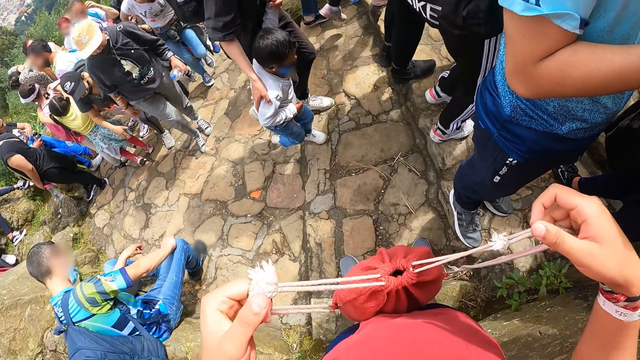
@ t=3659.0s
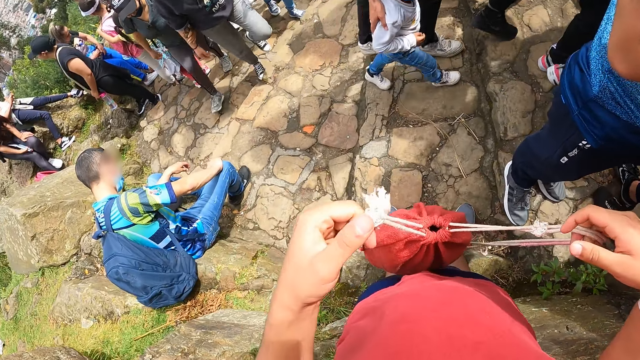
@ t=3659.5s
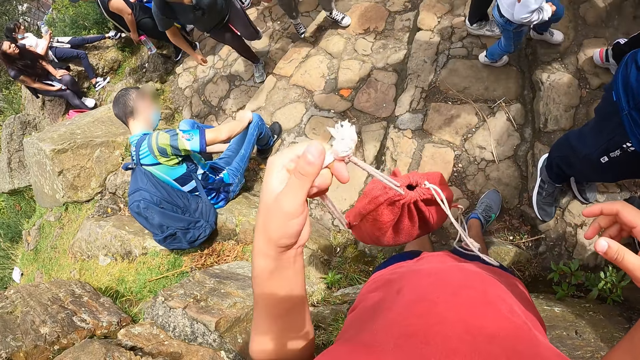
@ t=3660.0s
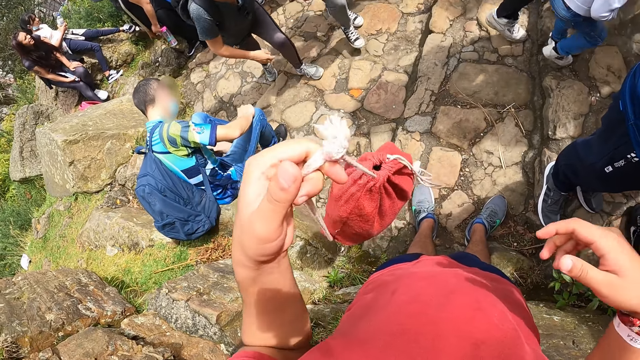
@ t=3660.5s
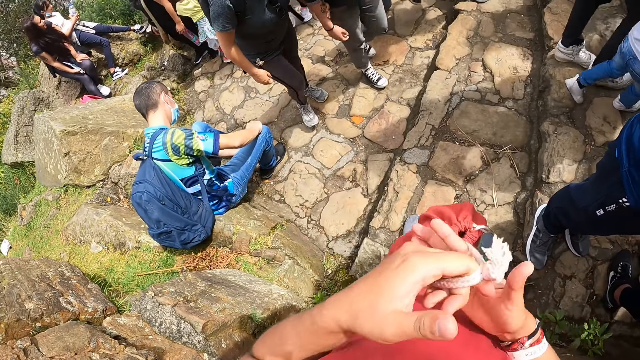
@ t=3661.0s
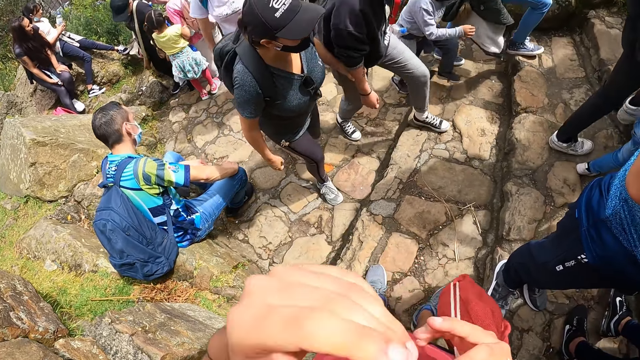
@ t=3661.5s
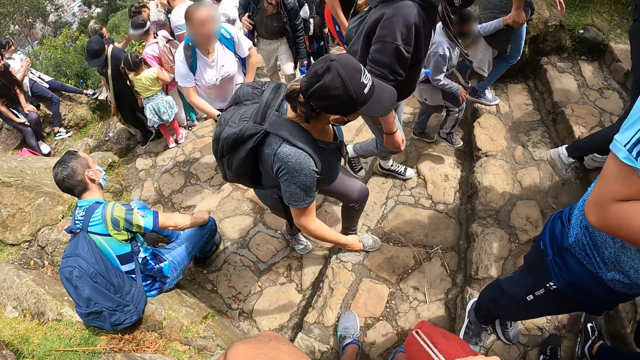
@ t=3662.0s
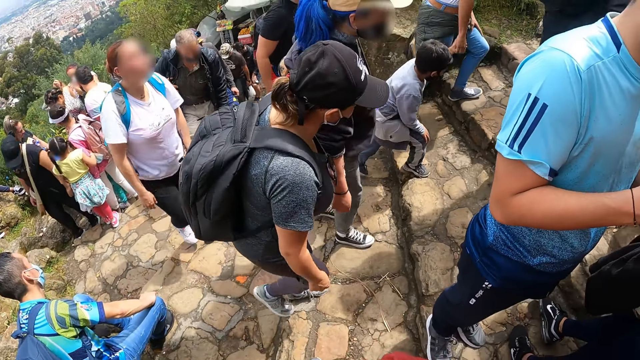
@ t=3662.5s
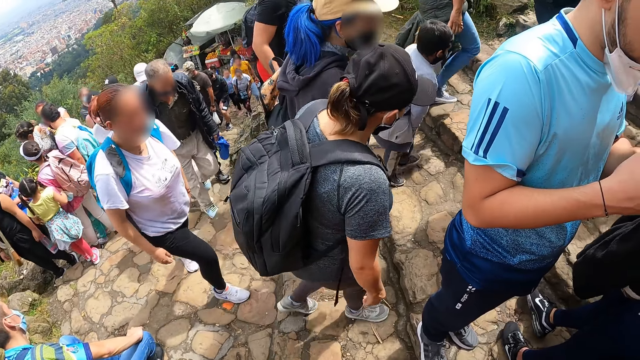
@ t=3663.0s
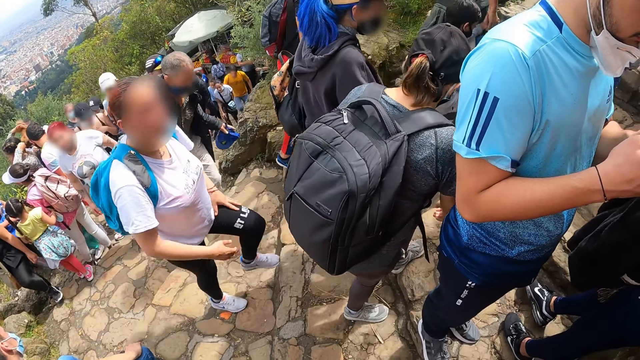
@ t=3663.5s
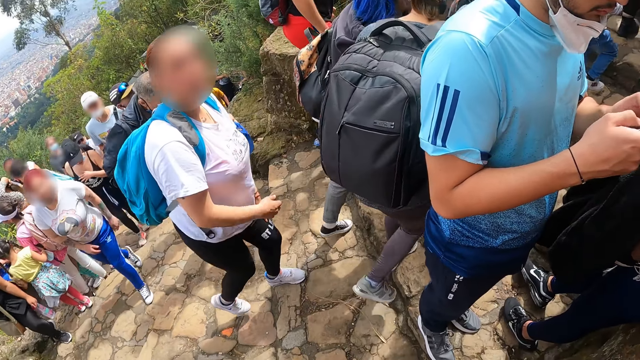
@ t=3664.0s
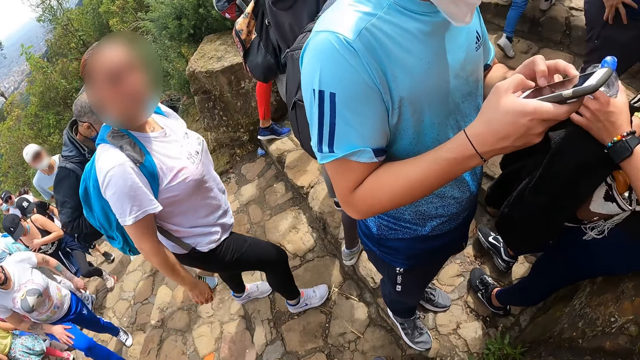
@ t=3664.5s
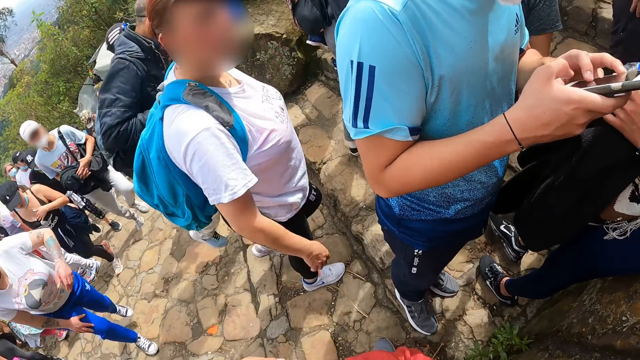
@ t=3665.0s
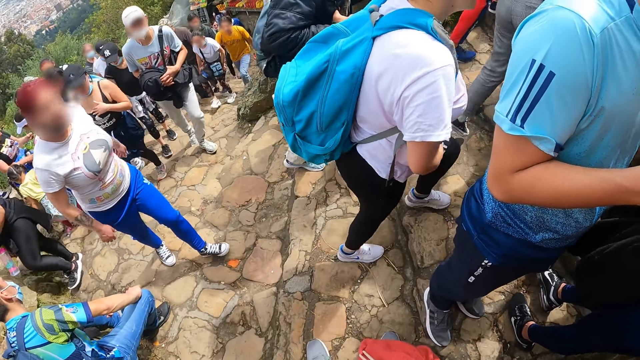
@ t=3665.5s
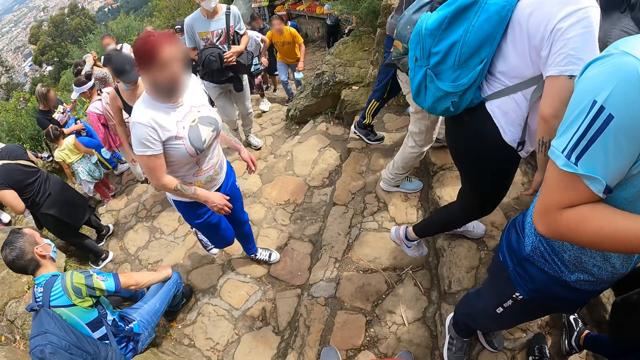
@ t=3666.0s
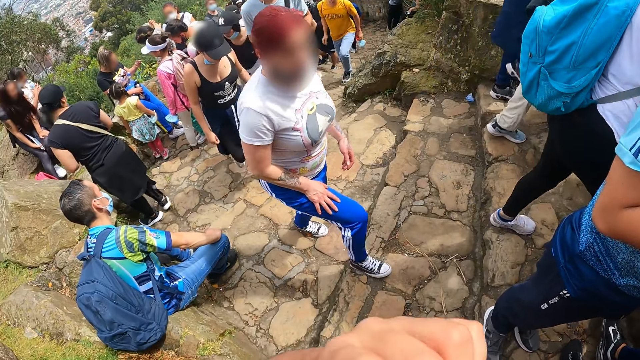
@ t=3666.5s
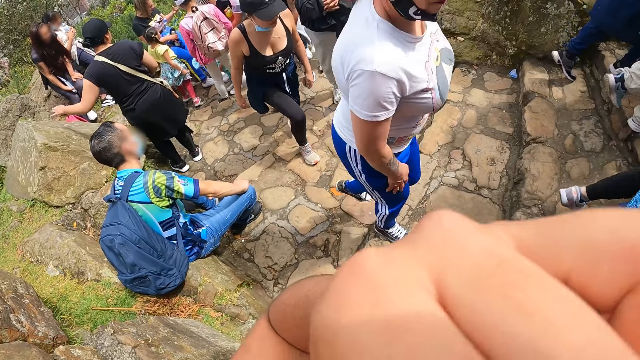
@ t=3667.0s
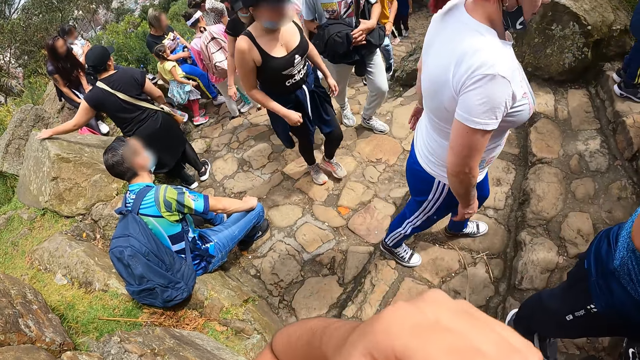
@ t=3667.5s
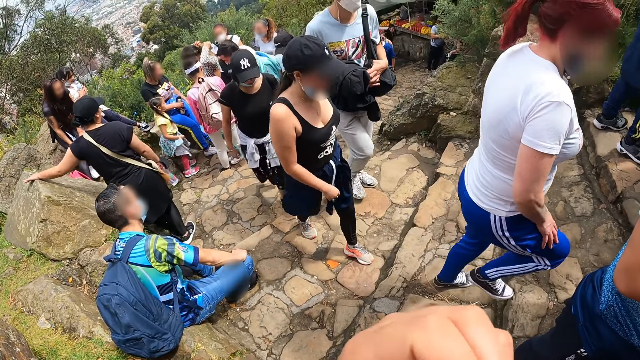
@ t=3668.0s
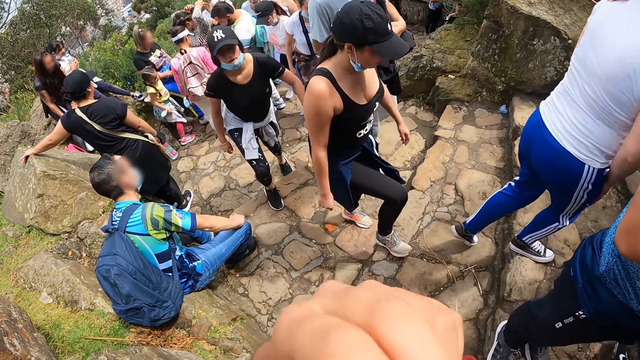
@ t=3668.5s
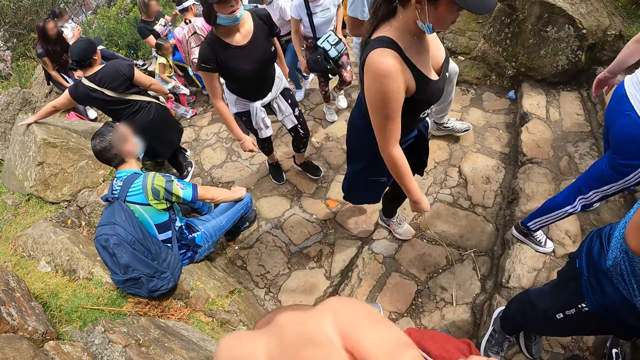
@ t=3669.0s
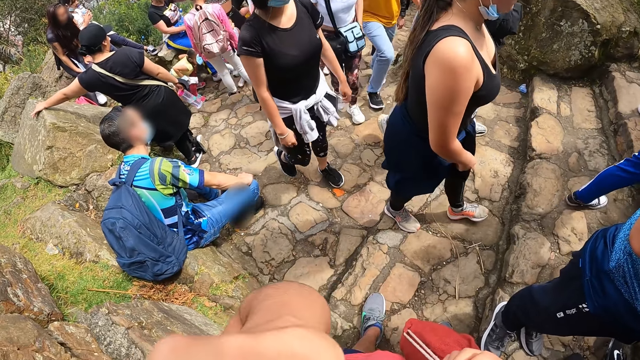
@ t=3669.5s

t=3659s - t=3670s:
The camera wearer takes his right hand off the handle of the red bag. He passes the red bag from his left hand to his right hand. He lifts the hand to the face. He adjusts a nose mask on his face with his left hand.

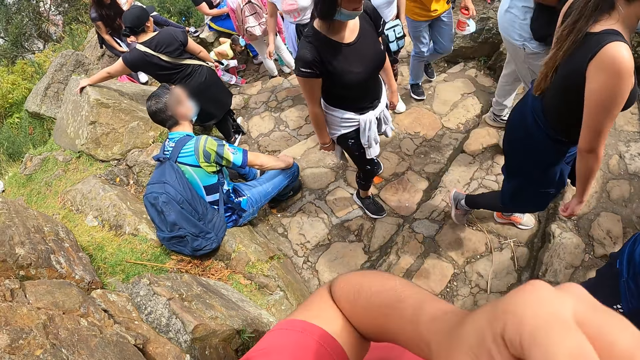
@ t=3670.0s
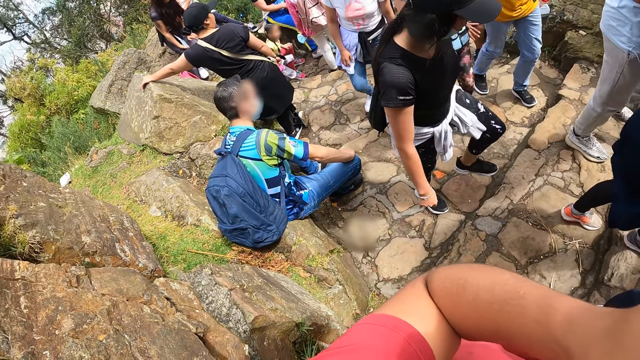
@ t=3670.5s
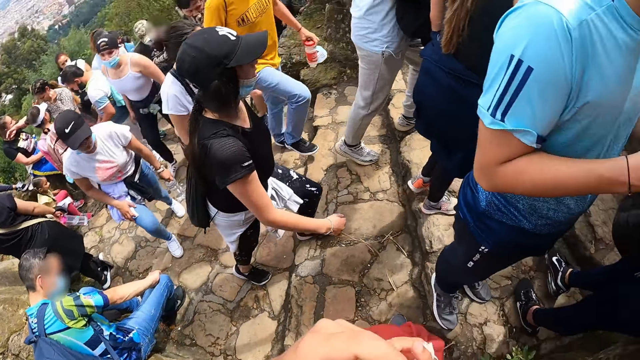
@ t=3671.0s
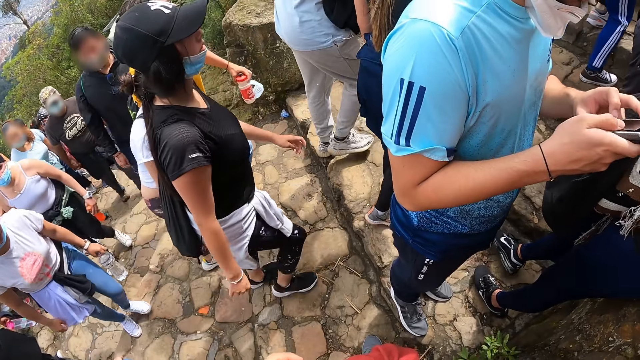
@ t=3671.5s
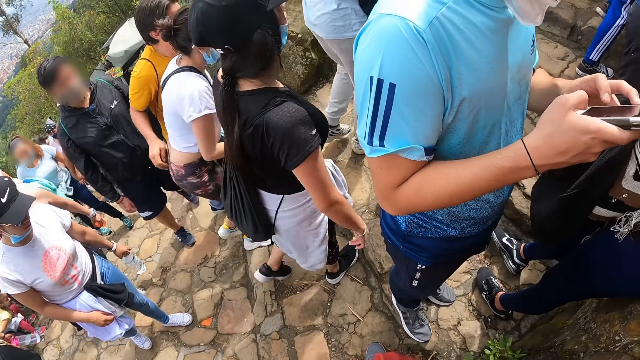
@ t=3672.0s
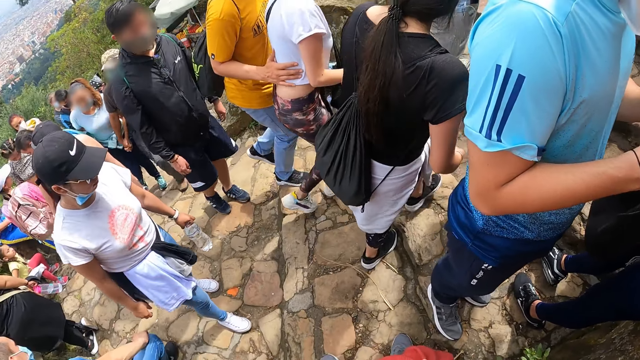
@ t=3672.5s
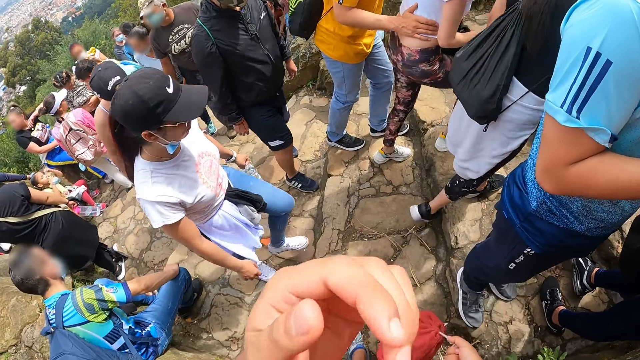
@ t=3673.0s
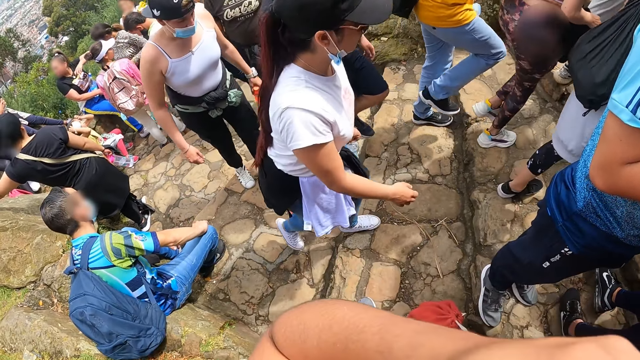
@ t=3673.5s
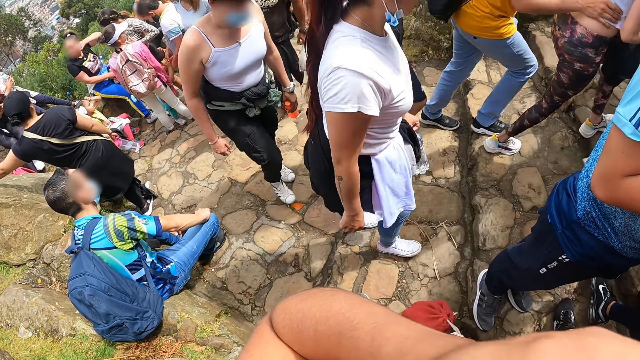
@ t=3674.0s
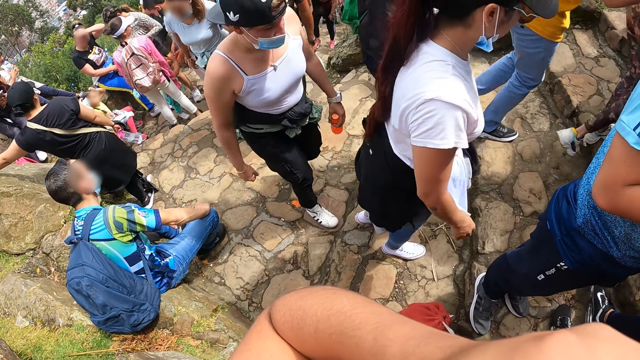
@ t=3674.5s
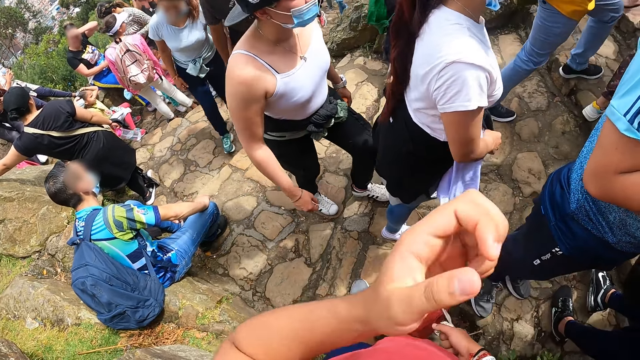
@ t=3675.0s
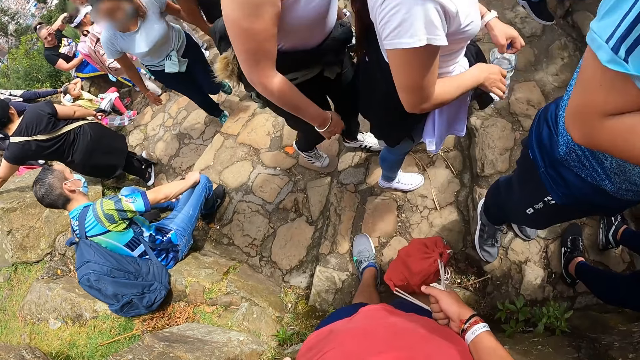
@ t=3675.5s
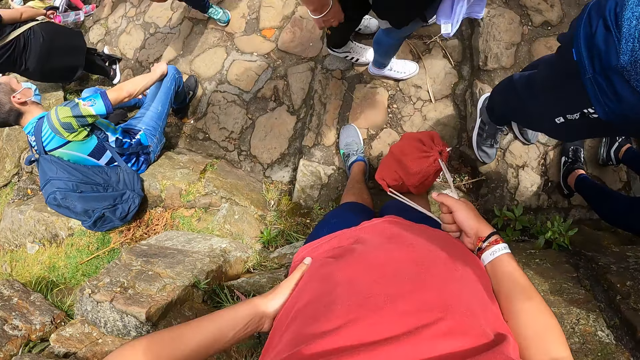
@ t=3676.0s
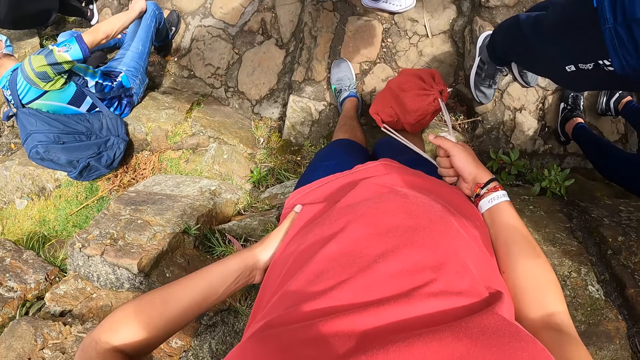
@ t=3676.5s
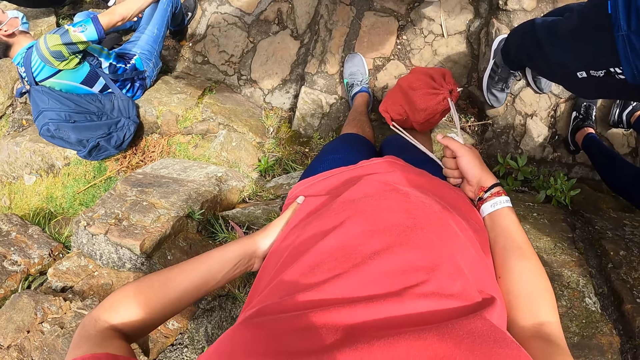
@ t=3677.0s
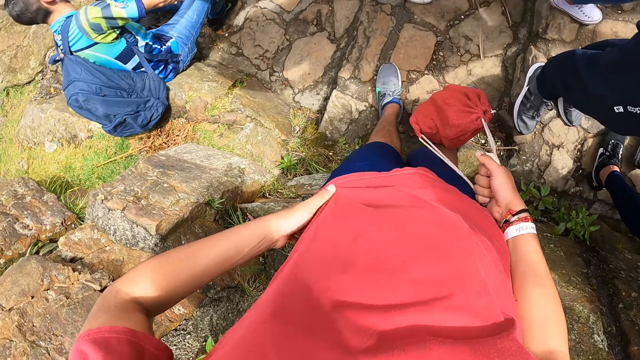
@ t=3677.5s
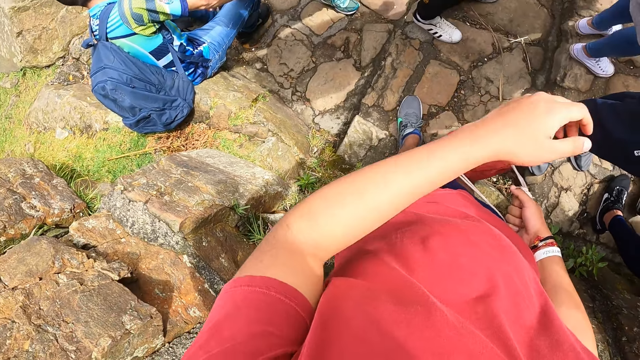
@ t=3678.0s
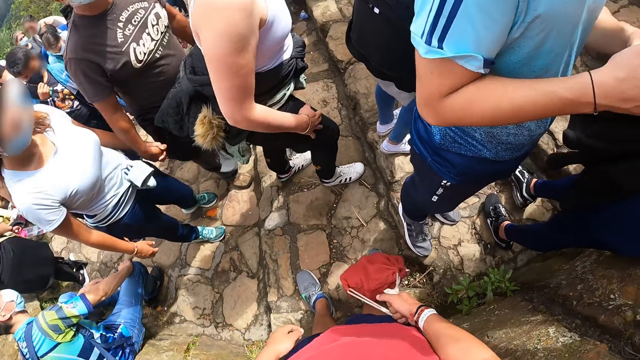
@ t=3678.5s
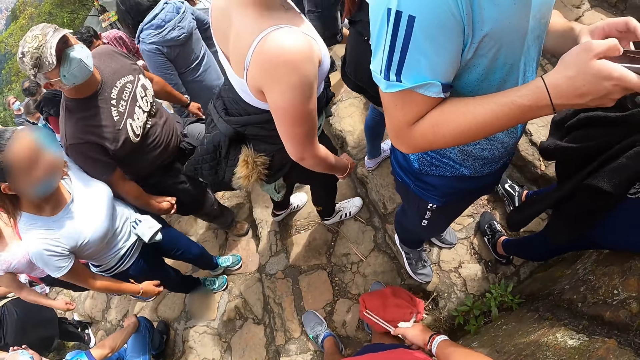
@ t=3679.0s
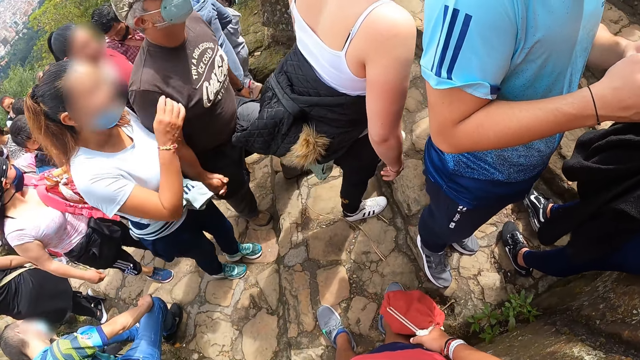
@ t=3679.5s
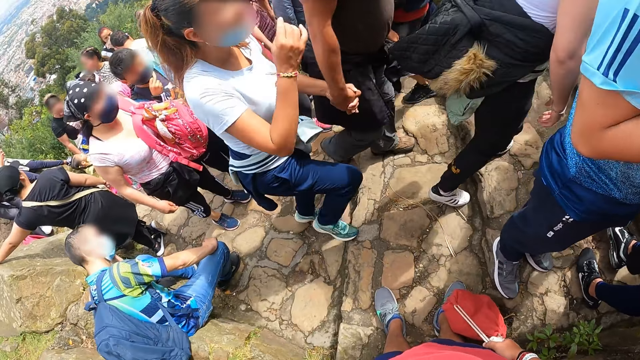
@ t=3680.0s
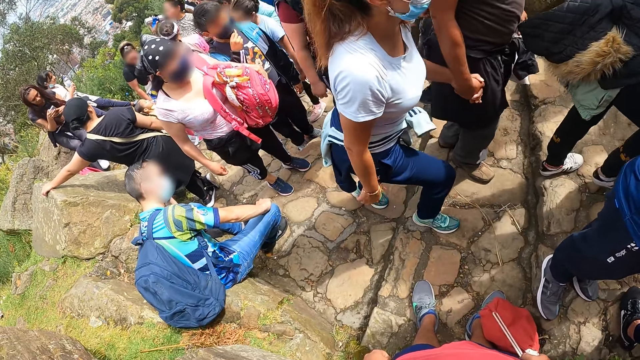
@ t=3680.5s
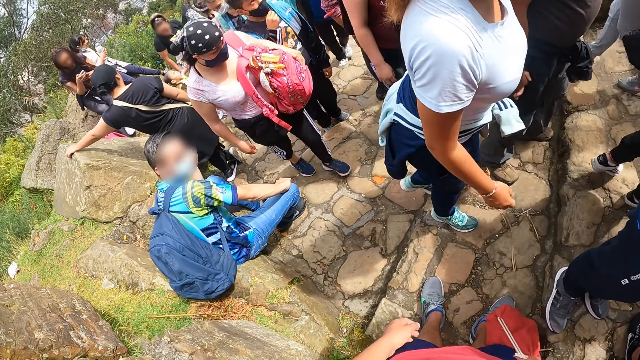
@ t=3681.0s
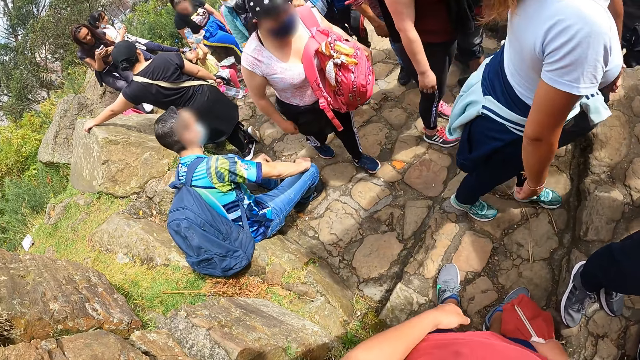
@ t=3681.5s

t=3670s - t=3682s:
The camera wearer drops the hand. He places his left hand on his left hip.
